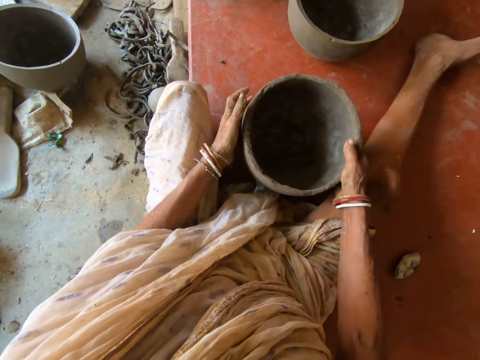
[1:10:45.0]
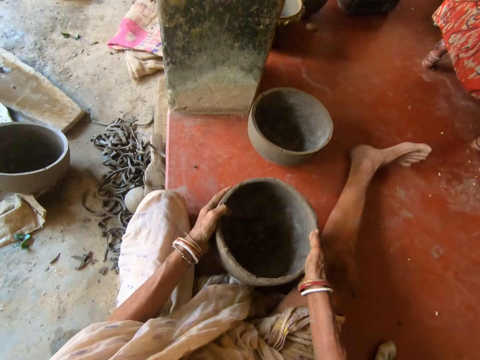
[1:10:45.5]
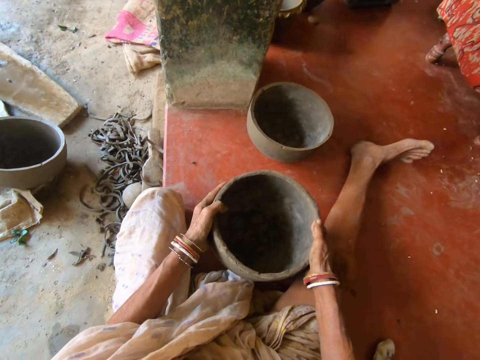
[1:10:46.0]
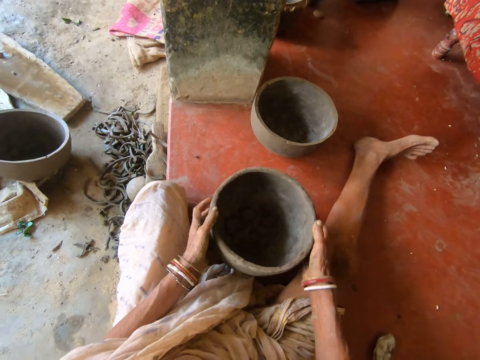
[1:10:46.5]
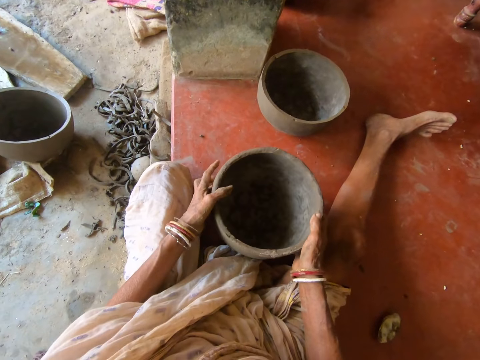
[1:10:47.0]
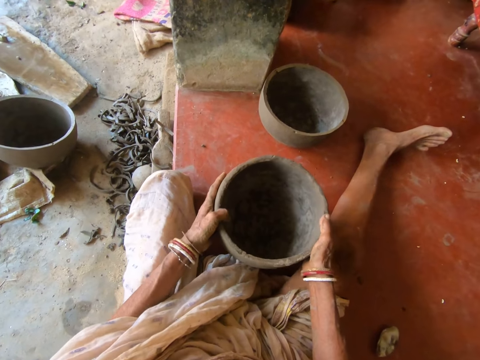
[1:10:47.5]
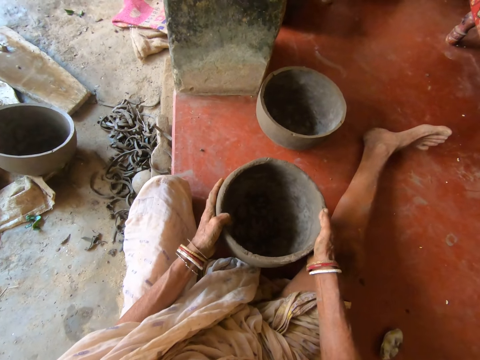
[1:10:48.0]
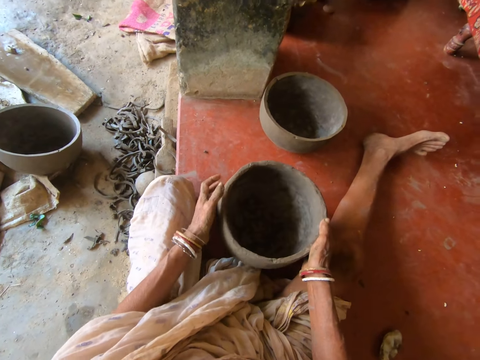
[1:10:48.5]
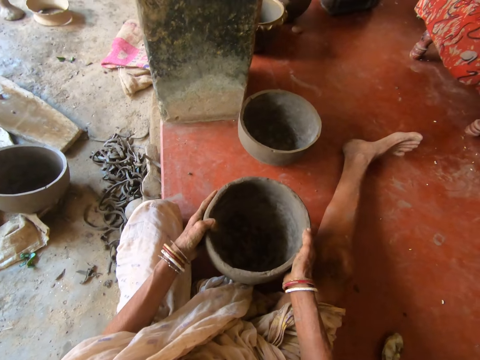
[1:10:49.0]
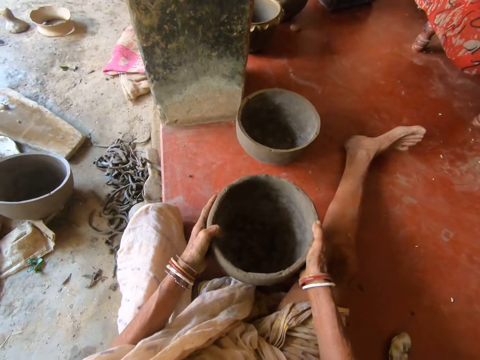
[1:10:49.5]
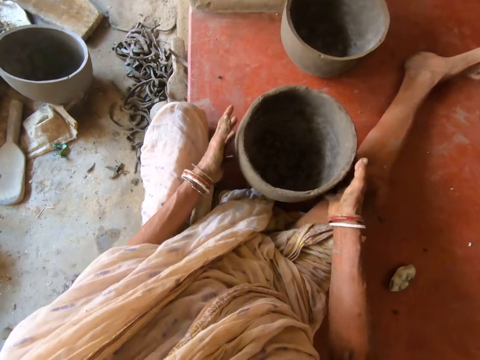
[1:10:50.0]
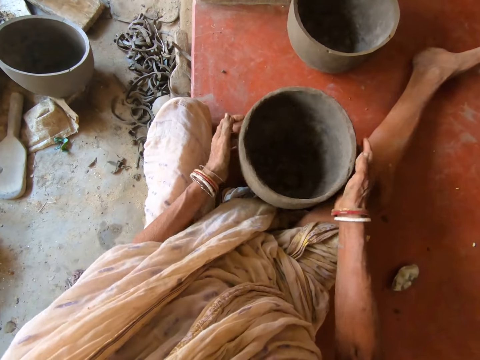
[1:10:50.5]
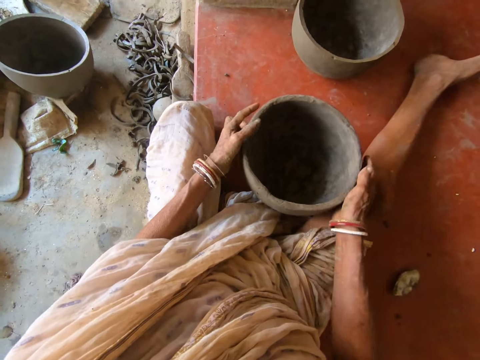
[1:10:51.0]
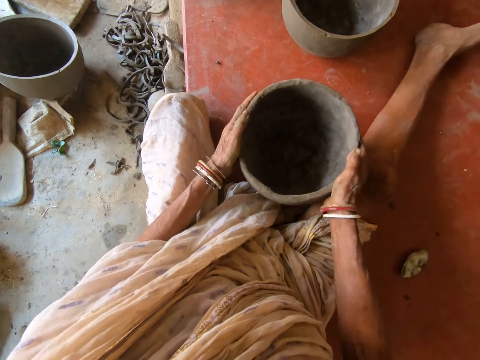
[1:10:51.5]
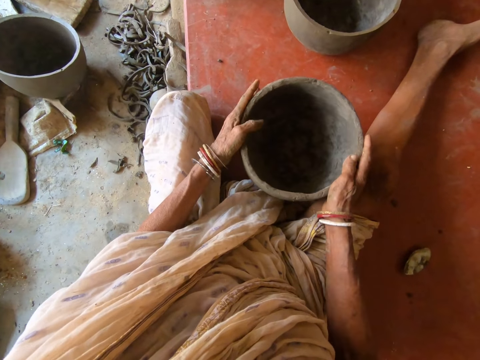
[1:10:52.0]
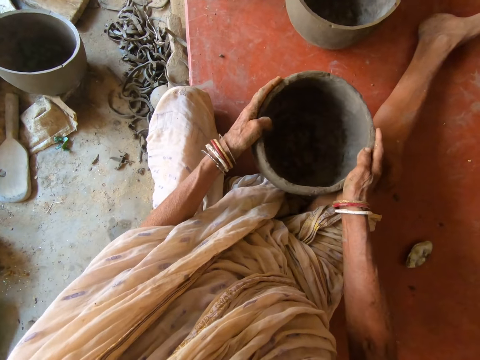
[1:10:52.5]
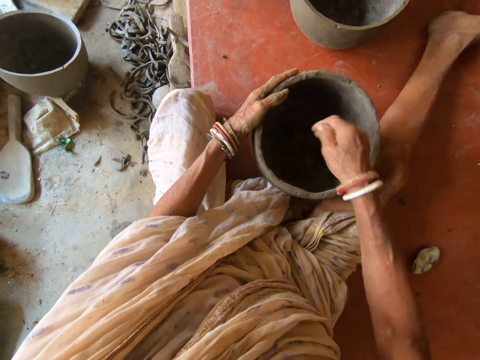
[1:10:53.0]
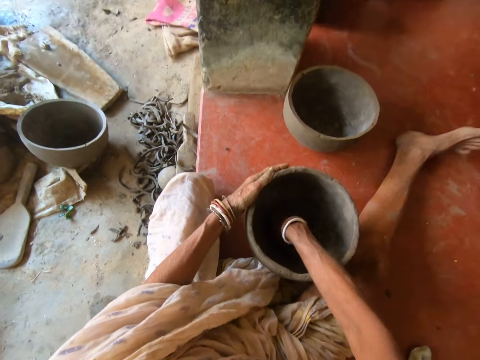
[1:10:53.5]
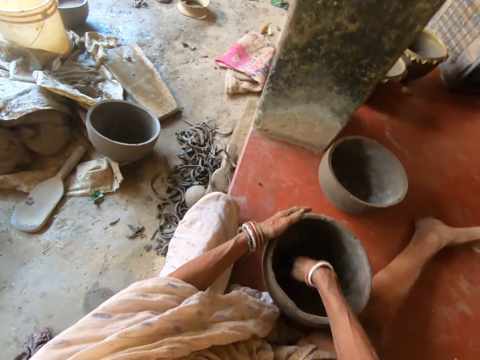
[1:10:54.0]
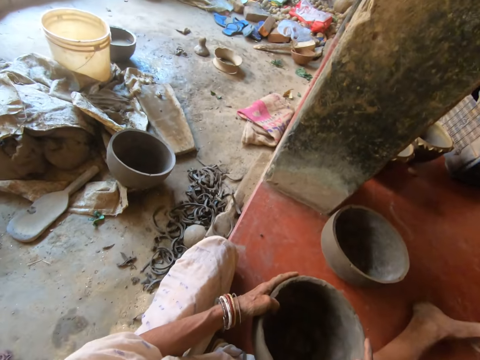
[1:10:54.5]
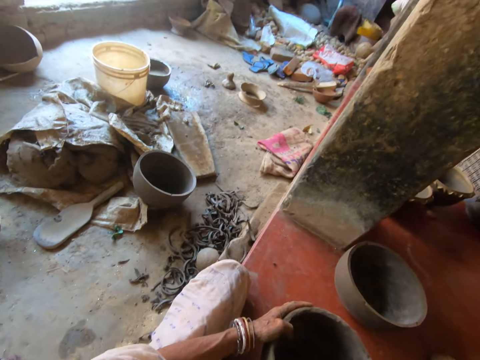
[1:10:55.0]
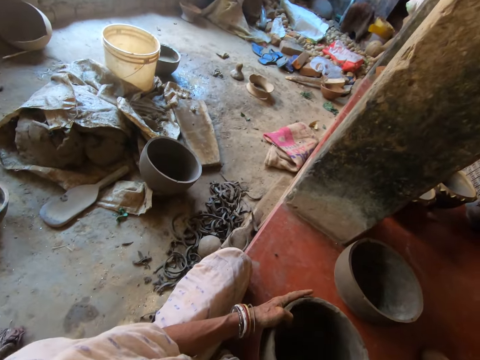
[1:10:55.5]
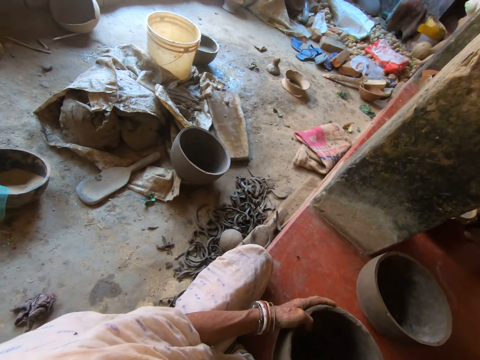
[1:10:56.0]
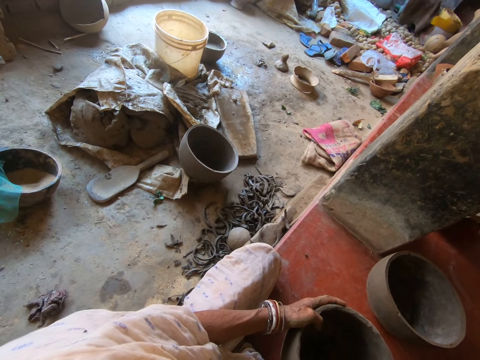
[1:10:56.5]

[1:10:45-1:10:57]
The camera wearer turns the clay pot with her hands. She hits the clay pot on the platform with her hands. She turns the clay pot with her hands. She hits the clay pot on the platform with her hands. She turns the clay pot with her hands. She hits the clay pot on the platform with her hands. She turns the clay pot with her hands. She hits the base of the clay pot with her right hand. She presses the lip of the clay pot with her hands. She talks to a person.

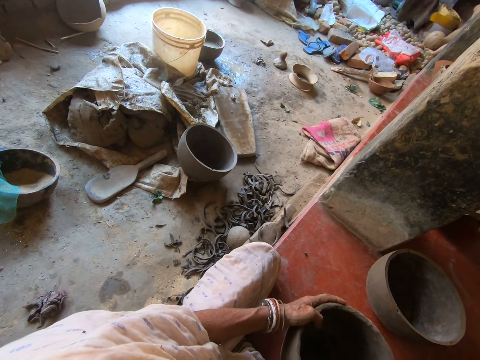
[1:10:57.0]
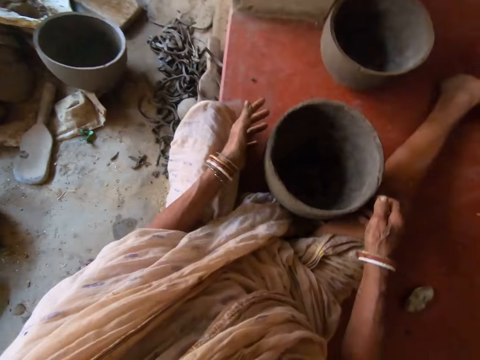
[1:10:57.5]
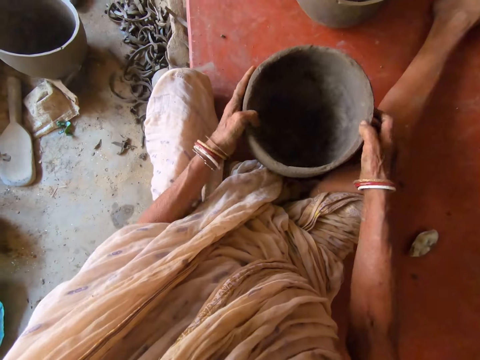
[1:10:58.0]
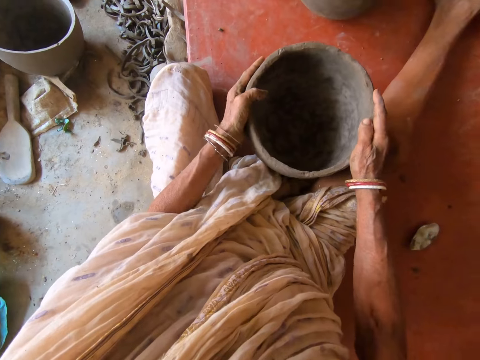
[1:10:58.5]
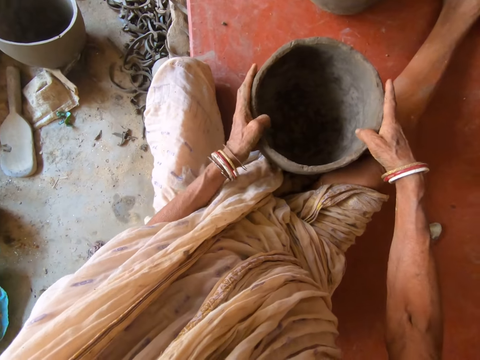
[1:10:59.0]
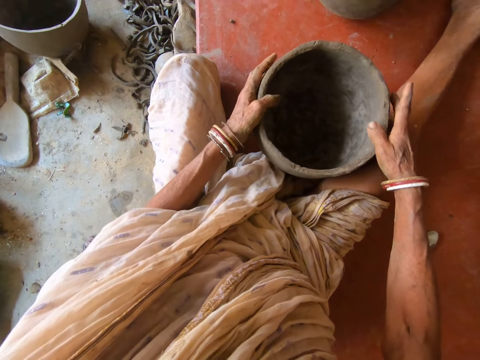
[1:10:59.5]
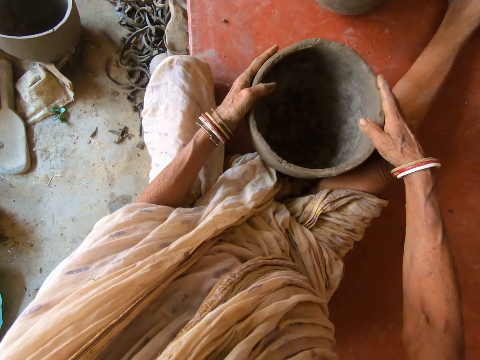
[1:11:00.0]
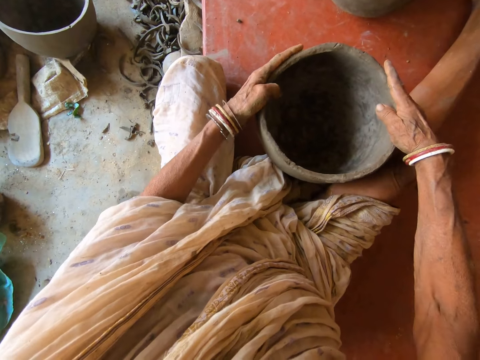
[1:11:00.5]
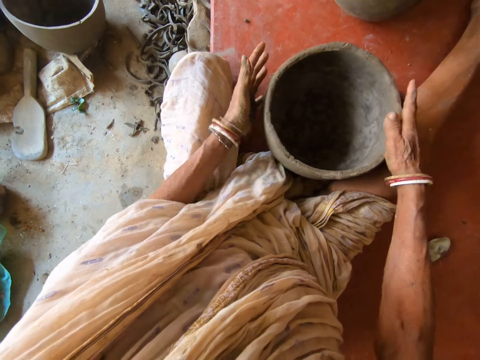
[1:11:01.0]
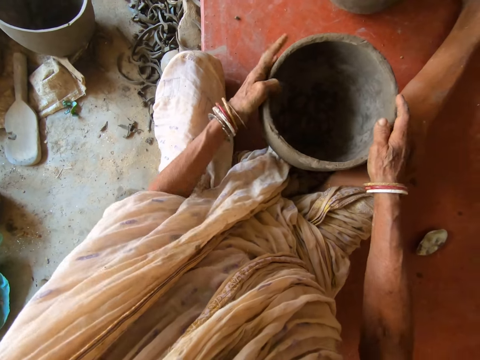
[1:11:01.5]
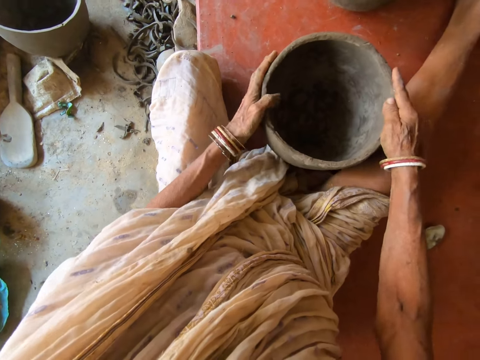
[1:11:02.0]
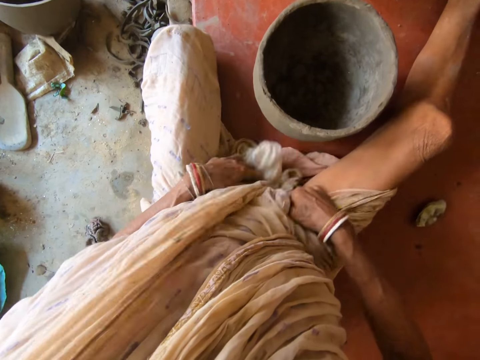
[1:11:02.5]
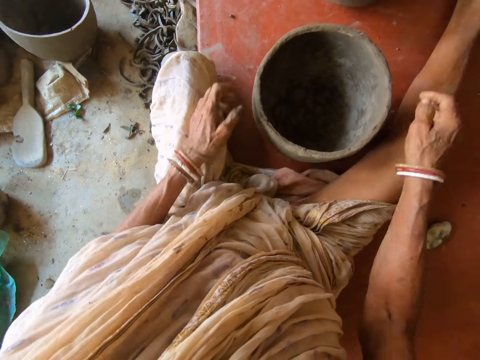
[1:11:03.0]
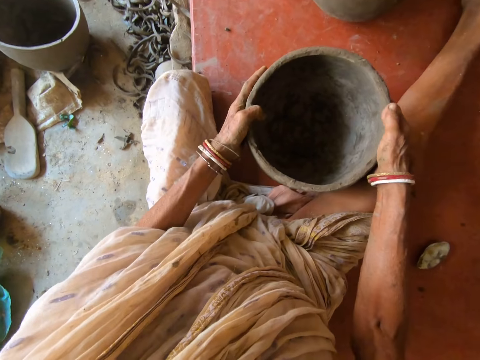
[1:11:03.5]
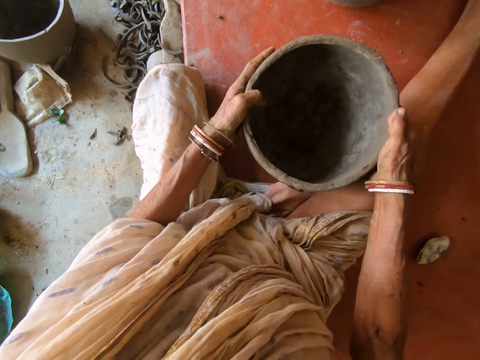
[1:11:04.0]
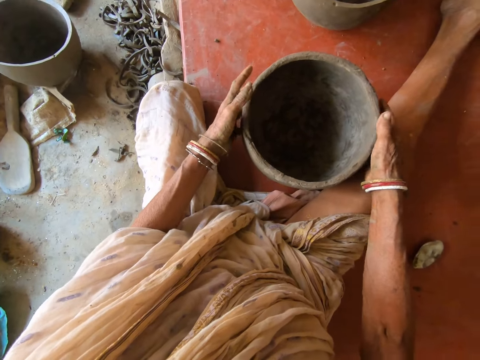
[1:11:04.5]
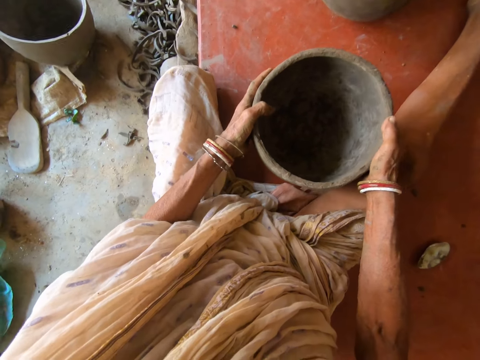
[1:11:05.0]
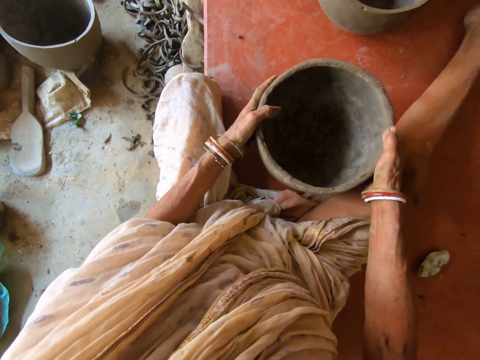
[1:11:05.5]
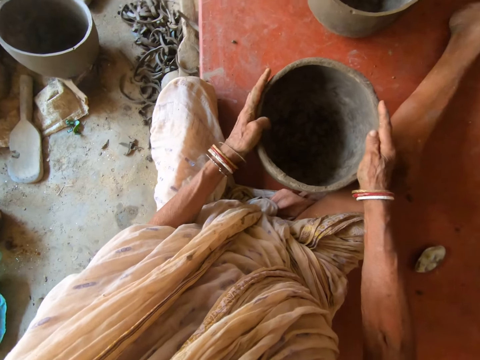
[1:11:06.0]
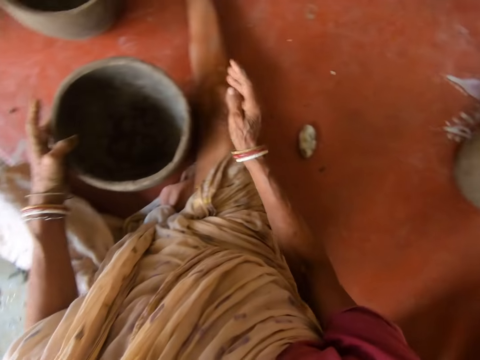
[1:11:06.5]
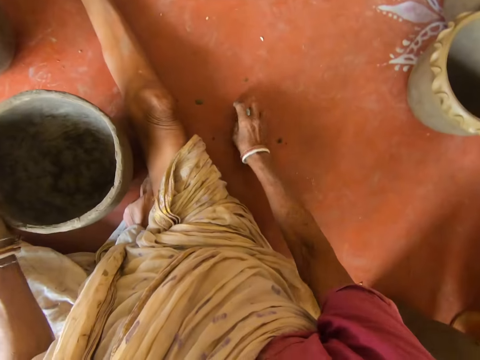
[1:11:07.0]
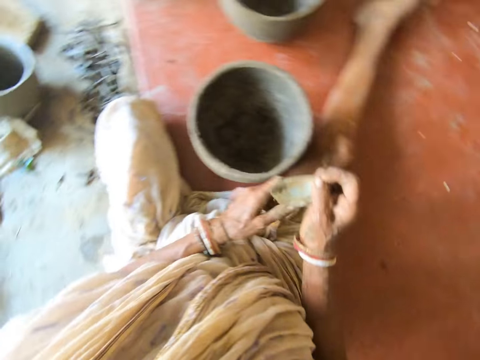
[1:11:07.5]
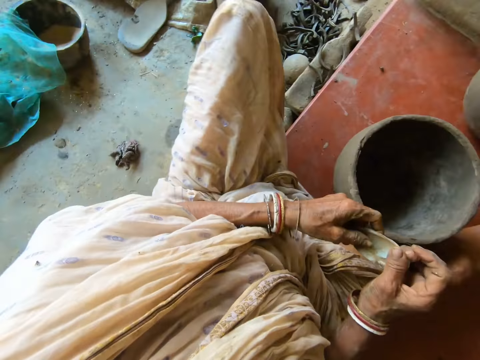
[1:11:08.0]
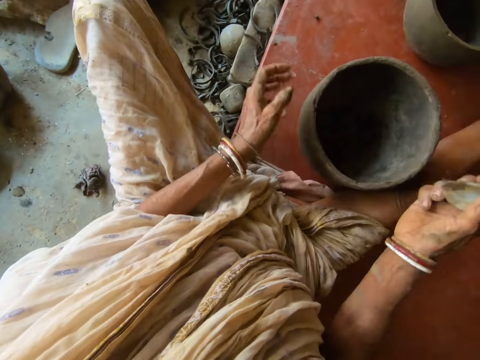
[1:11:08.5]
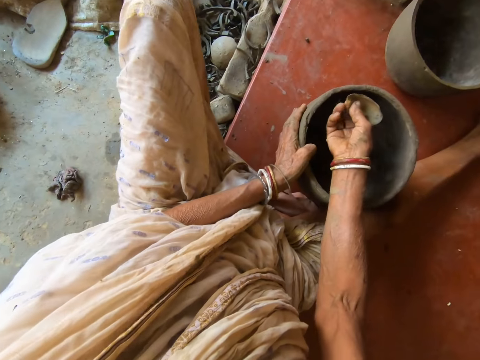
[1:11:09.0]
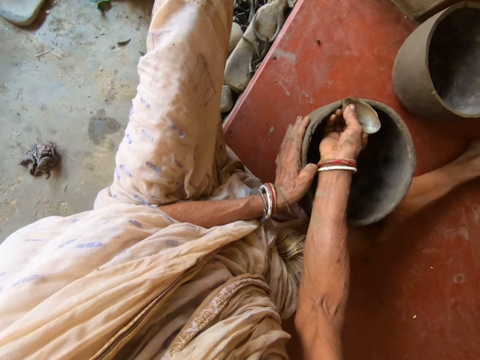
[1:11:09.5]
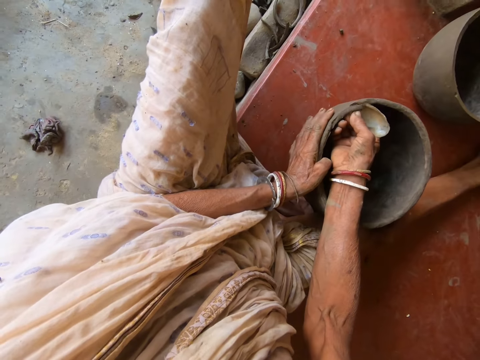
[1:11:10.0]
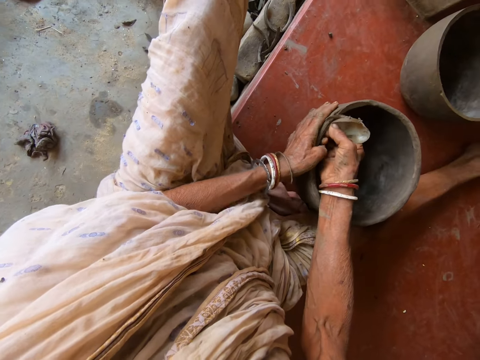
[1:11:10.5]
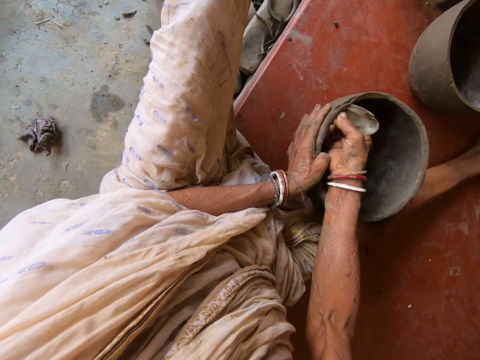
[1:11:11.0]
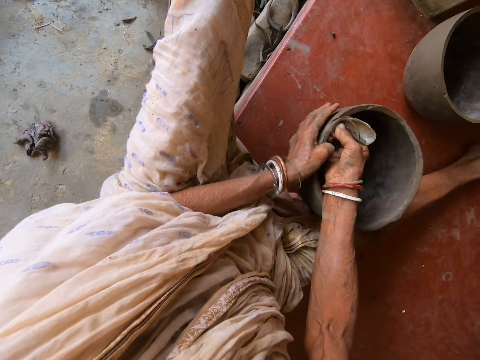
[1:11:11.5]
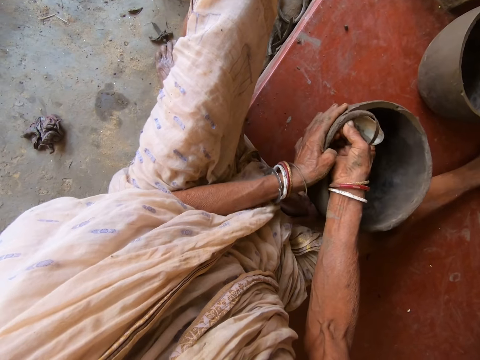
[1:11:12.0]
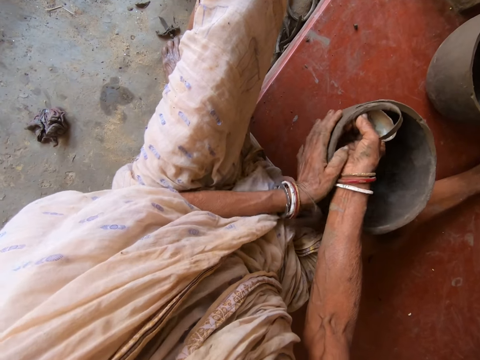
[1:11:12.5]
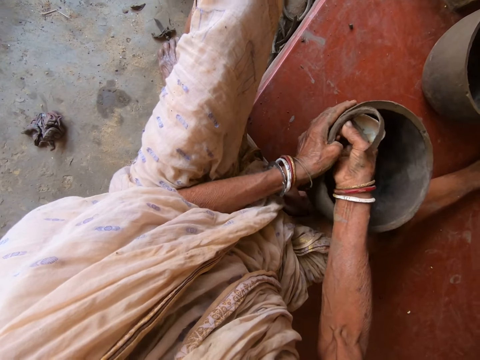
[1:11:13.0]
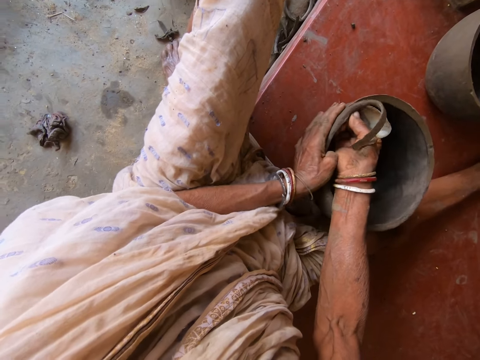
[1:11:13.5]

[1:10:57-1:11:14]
The camera wearer turns the clay pot or pottery with her hands. She holds the pottery with both hands. She adjusts her cloth with her hands. She hits the clay pot on the platform with her hands. She holds the pottery with both hands. She picks up the metal rib or cutter from the platform with her right hand. She holds the metal rib with her hands. She removes her left hand from the metal rib. She holds the lip of the clay pot with her left hand. She trims the lip of the clay pot with the metal rib in her right hand.
